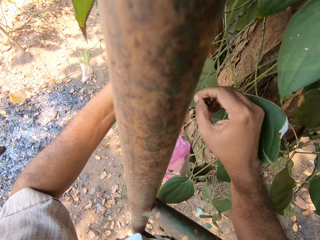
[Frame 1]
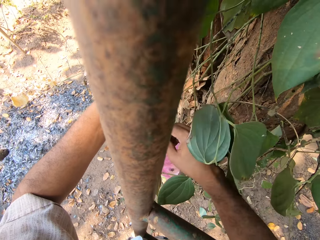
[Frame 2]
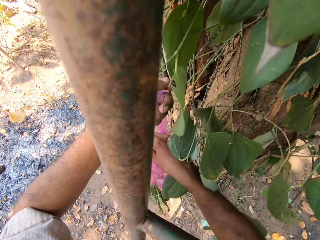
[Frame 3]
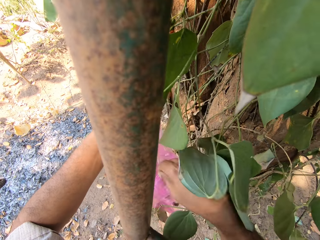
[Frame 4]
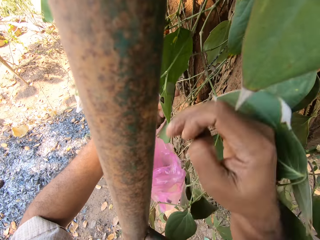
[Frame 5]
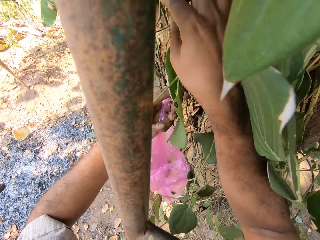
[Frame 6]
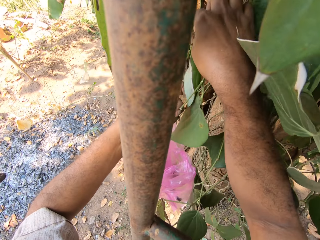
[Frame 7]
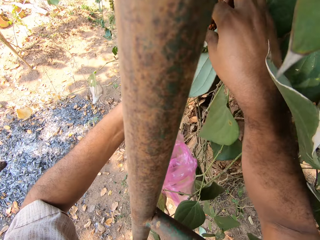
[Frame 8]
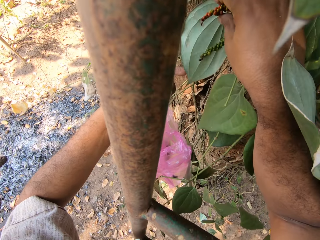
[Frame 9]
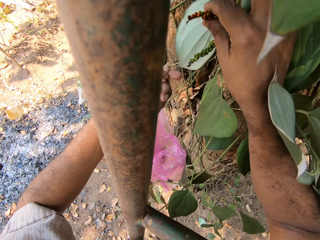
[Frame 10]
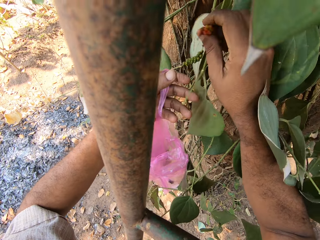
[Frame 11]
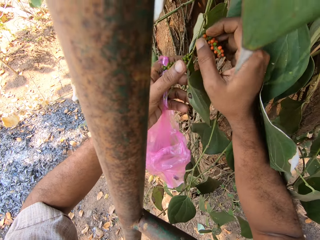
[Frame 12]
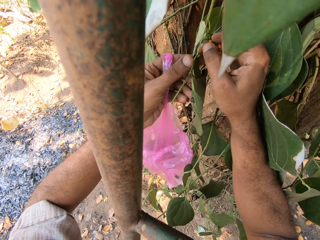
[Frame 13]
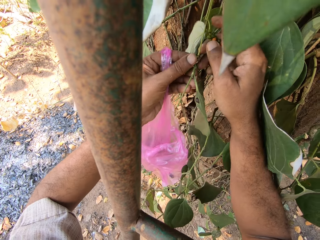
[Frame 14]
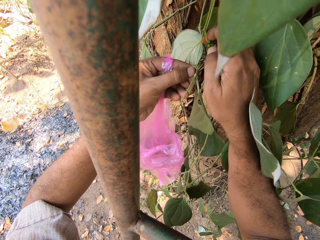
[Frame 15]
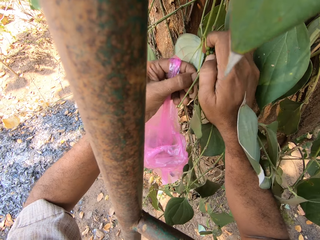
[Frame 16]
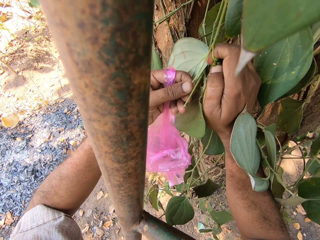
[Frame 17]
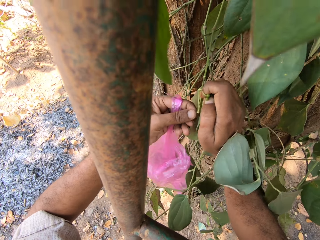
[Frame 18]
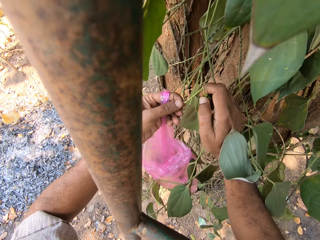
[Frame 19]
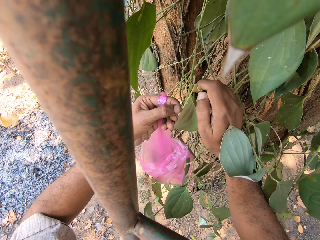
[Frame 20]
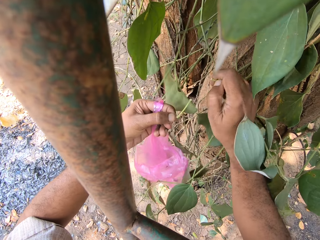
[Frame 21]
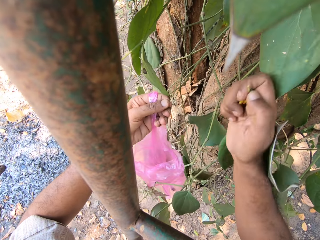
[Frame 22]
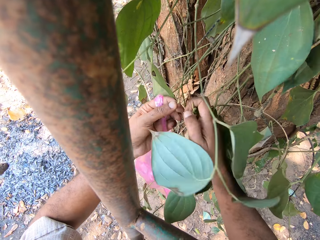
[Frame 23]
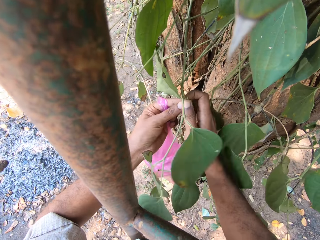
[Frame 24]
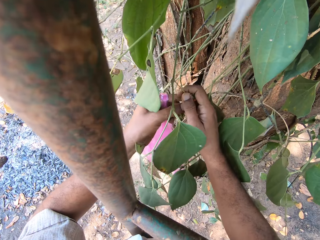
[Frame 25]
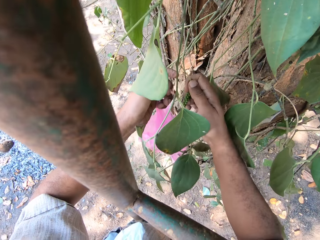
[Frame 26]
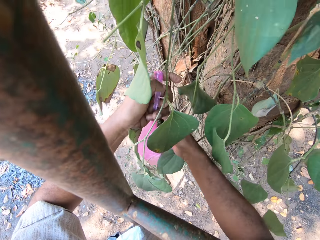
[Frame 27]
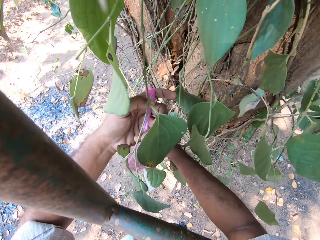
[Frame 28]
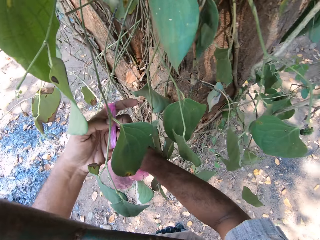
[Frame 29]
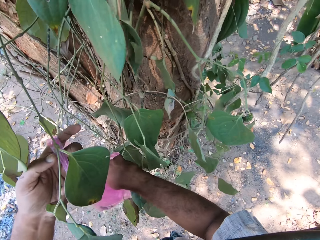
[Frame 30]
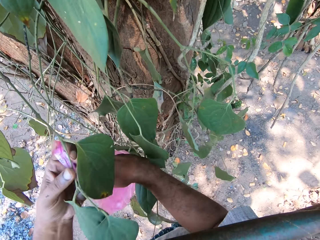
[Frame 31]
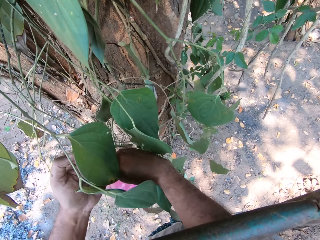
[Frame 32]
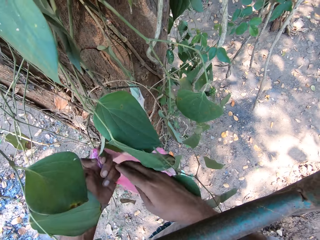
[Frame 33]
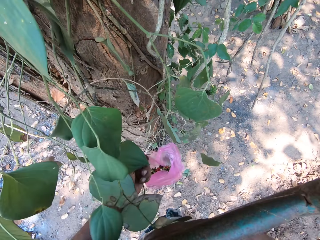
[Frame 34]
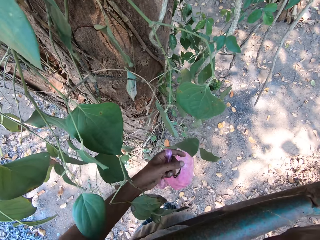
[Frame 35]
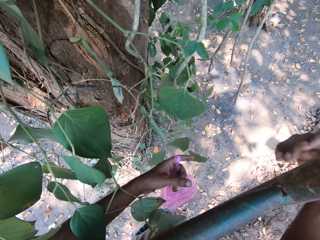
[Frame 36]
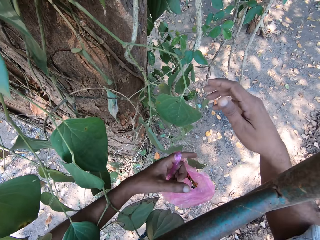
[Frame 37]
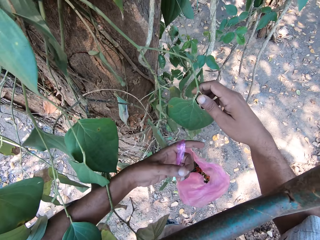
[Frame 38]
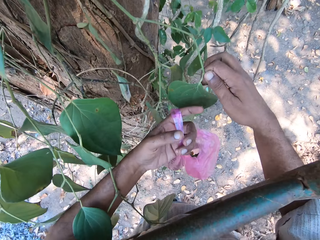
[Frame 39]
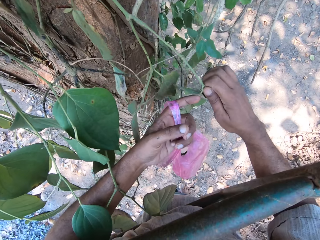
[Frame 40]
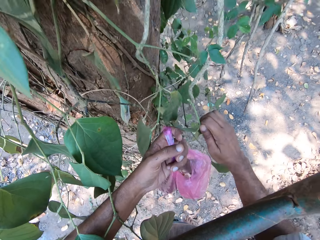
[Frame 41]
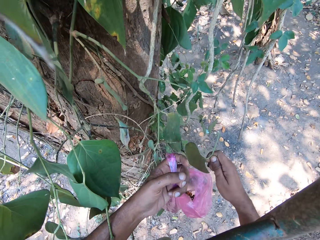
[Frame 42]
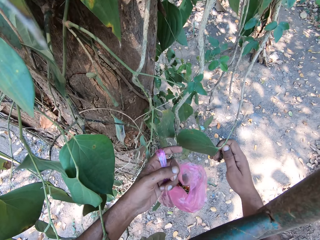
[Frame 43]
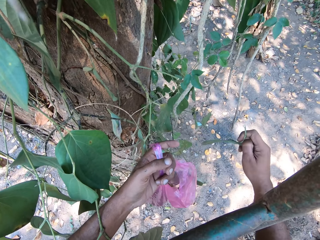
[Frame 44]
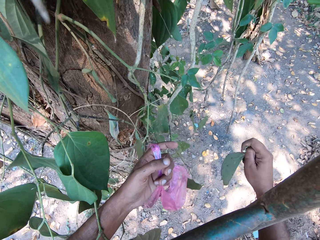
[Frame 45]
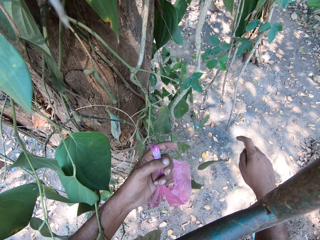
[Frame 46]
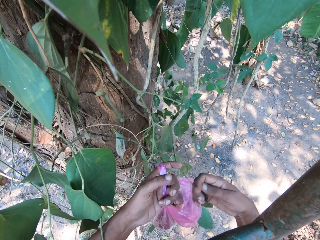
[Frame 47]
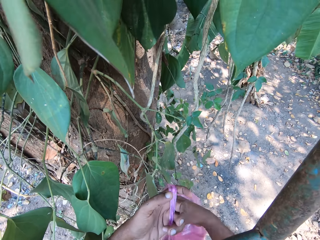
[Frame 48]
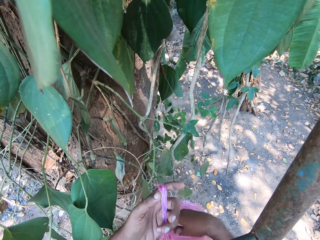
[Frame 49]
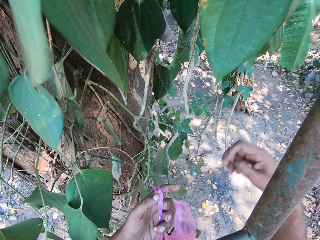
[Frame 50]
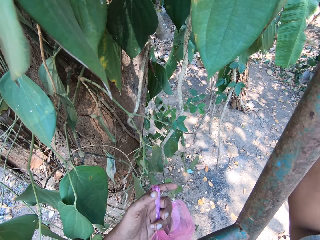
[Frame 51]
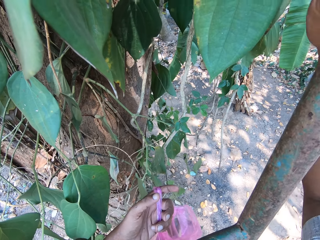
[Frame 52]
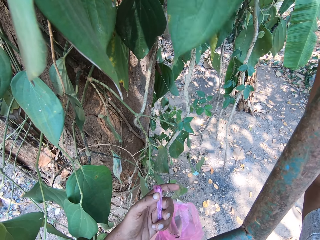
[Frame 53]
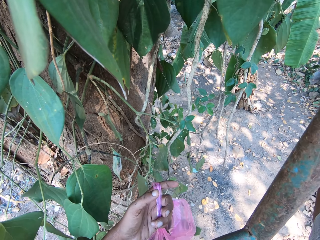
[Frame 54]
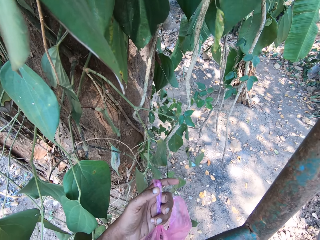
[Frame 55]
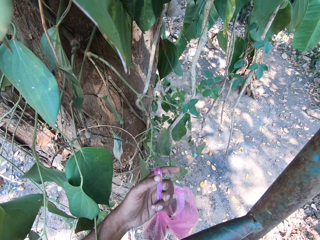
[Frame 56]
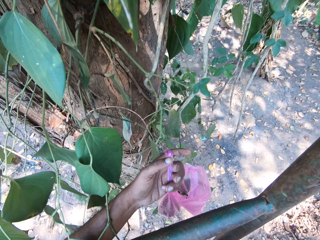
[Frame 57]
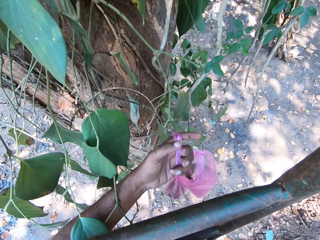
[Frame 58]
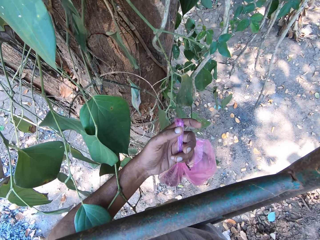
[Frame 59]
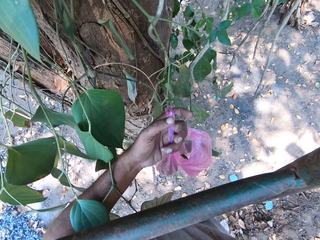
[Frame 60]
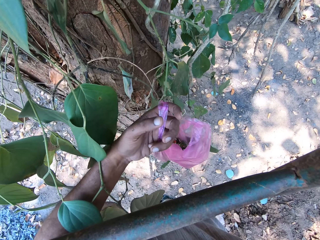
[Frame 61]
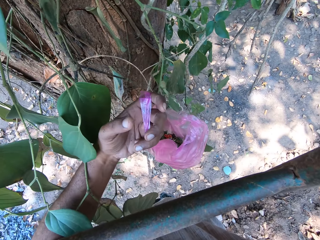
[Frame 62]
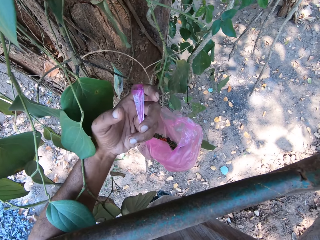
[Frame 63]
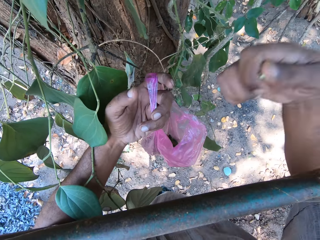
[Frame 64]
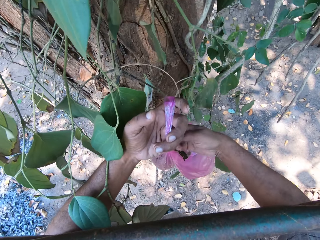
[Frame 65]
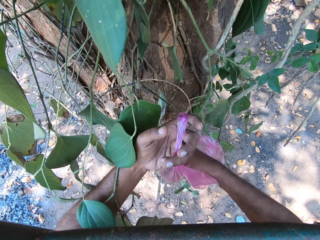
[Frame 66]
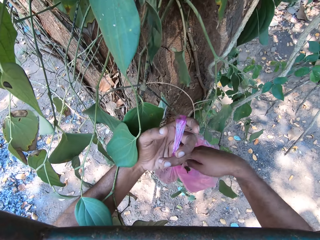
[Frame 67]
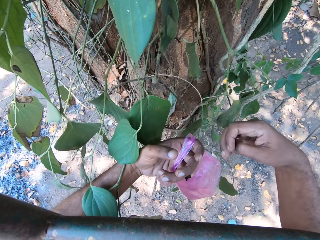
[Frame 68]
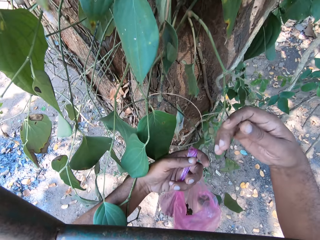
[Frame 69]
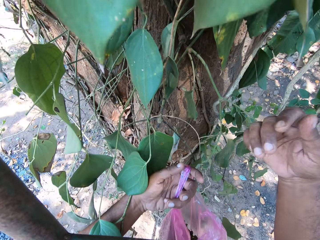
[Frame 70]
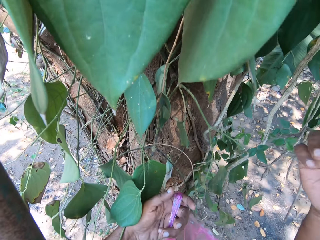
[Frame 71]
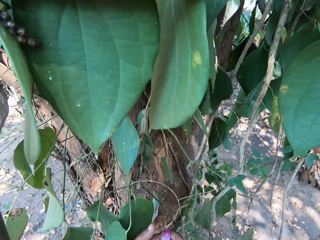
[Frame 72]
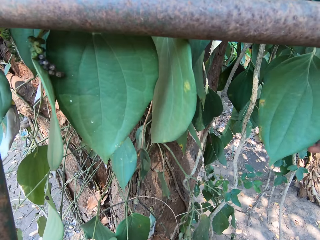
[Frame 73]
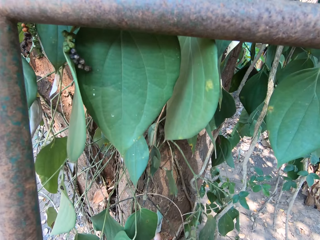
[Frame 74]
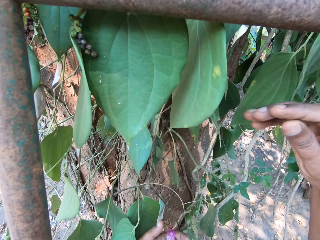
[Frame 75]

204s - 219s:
The camera wearer drops the fruit in his right hand in the plastic bag in his left hand. He plucks some fruits and a stem from the tree with both hands. He detaches the fruits from the stem in his left hand with his right hand. He drops the fruits in his right hand in the plastic bag in his left hand. He plucks fruits from the tree with his right hand. He drops the fruit in his right hand in the plastic bag in his left hand. He plucks fruits from the tree with his right hand. He drops the fruit in his right hand in the plastic bag in his left hand.

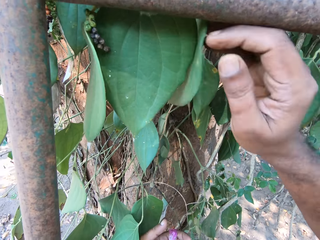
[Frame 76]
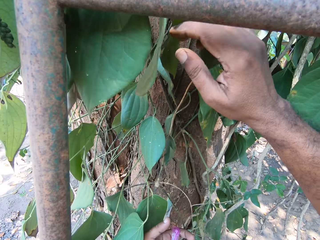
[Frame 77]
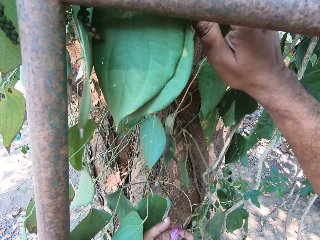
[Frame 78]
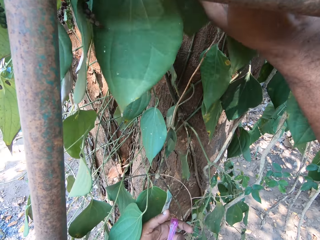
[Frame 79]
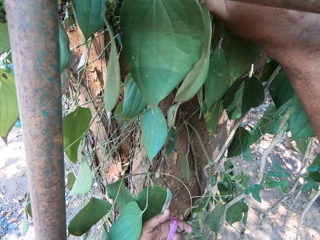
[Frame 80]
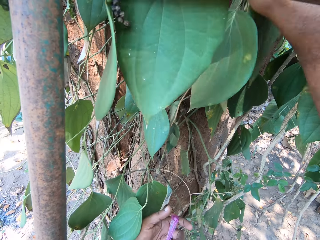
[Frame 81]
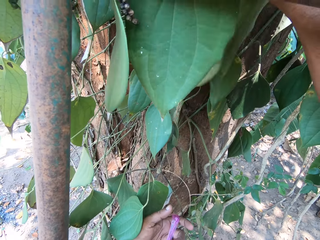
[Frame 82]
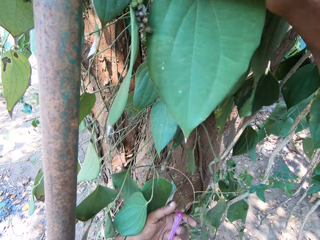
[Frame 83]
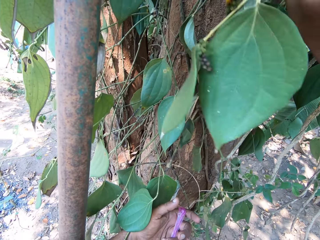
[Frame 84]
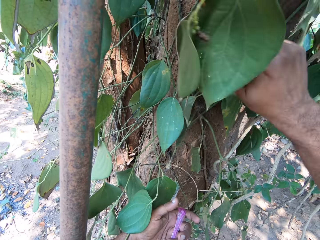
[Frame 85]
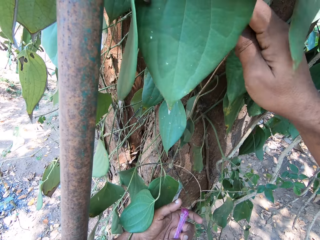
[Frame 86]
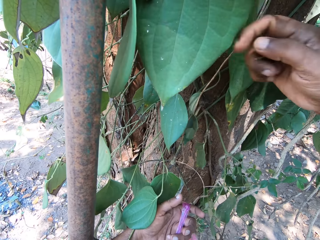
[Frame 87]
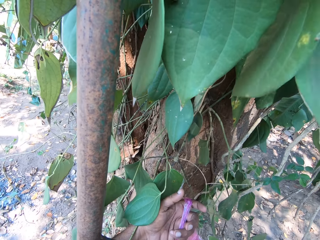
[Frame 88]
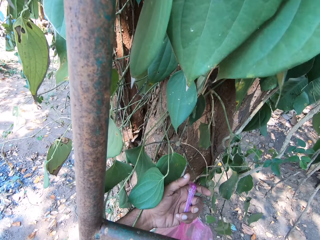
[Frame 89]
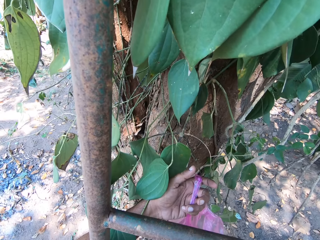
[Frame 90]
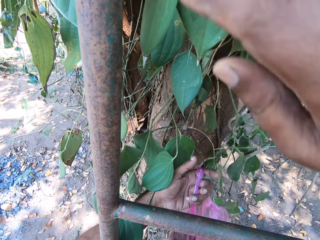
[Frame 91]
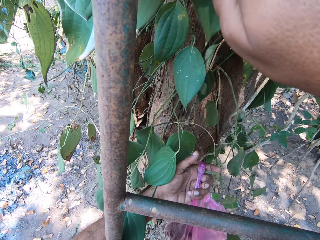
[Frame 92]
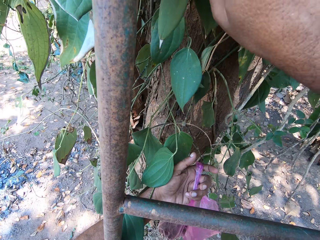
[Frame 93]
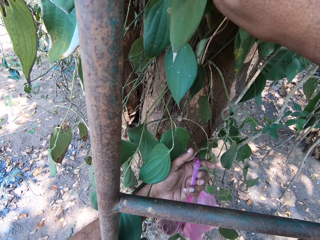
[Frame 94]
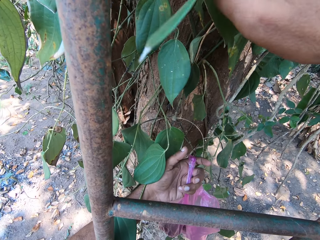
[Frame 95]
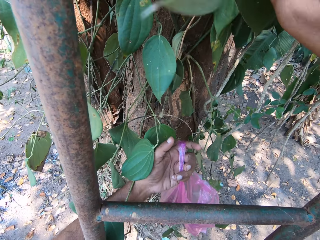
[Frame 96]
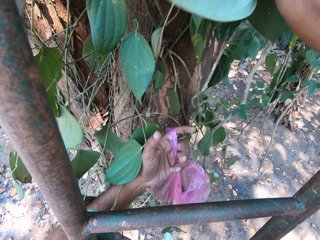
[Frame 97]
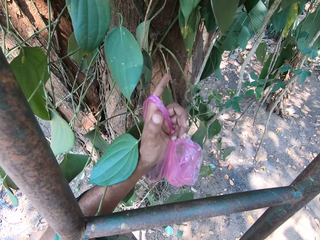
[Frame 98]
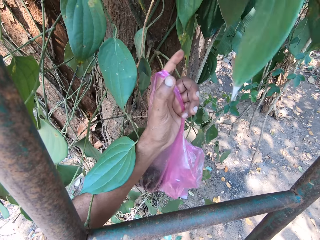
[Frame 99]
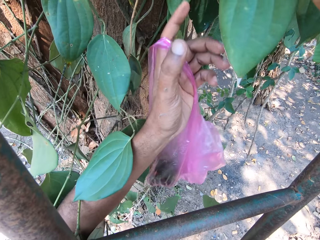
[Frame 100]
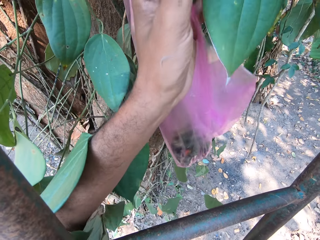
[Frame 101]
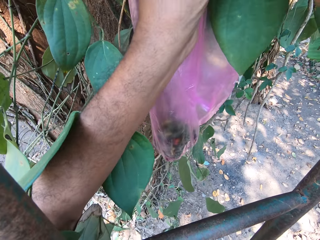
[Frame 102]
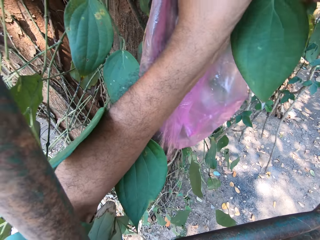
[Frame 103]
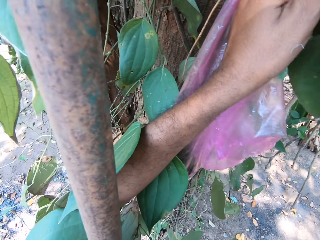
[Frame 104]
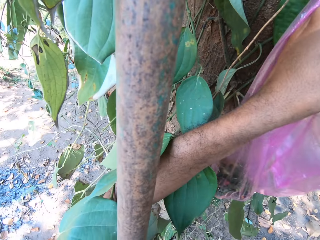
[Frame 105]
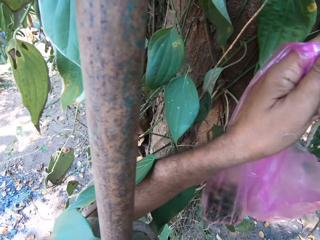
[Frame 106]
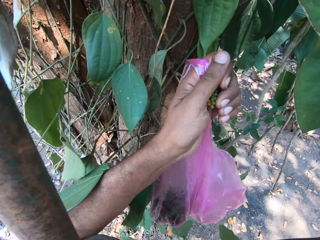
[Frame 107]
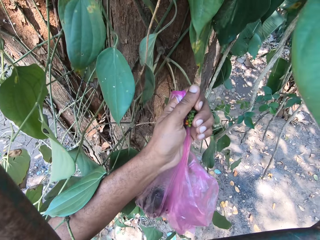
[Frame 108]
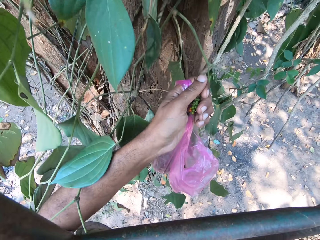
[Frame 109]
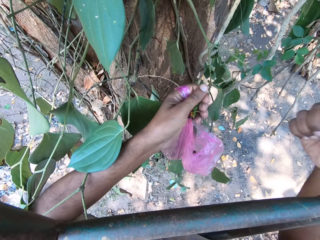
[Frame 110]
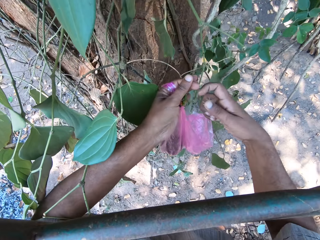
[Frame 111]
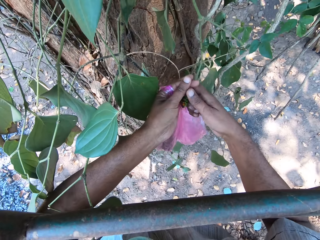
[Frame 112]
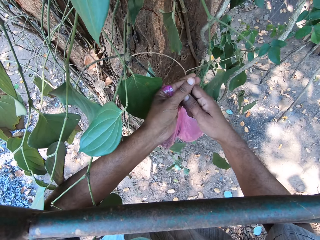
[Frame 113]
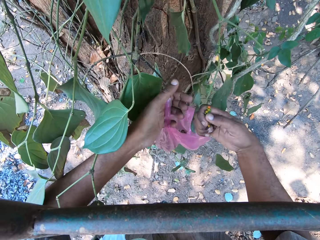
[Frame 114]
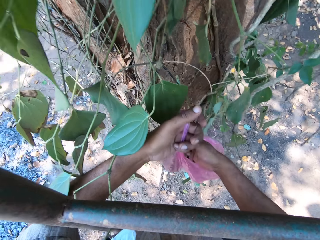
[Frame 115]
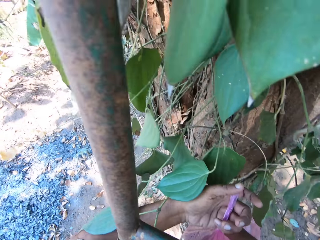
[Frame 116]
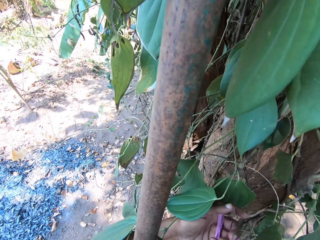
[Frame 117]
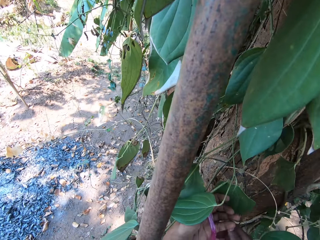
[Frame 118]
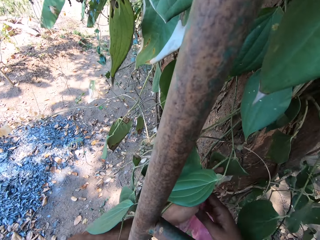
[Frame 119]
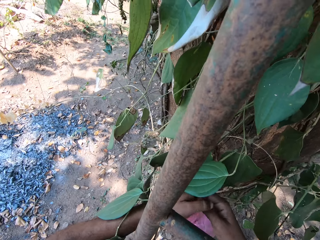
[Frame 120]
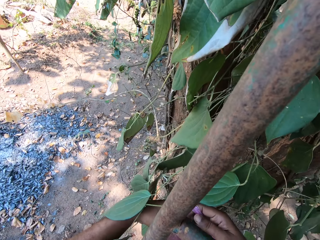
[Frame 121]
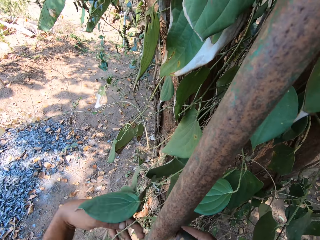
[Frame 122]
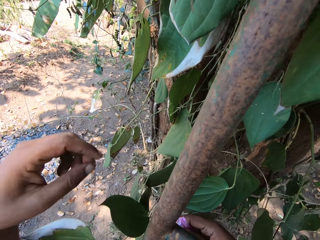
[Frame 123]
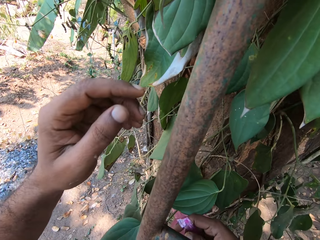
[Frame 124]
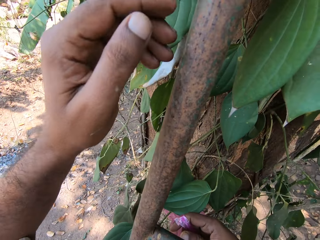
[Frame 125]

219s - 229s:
The camera wearer plucks fruits from the tree with his right hand. He plucks the fruit from the tree with both hands. He drops the fruit in his right hand in the plastic bag in his left hand.
